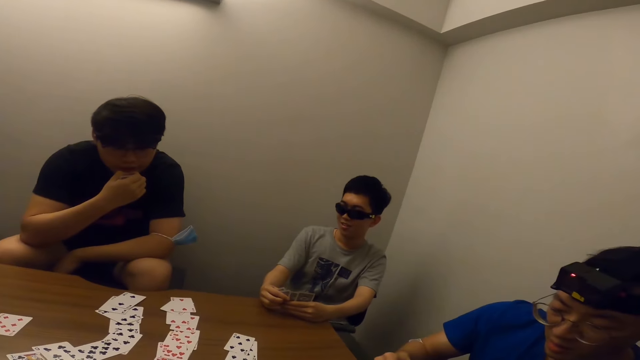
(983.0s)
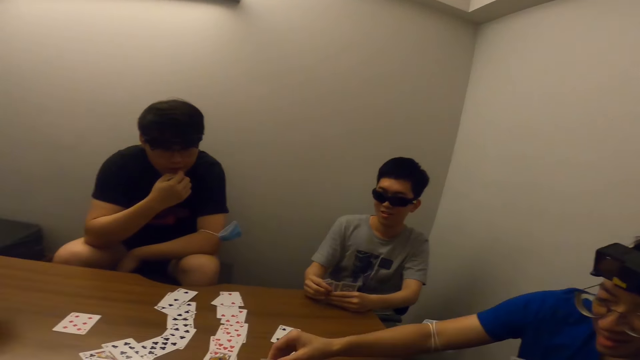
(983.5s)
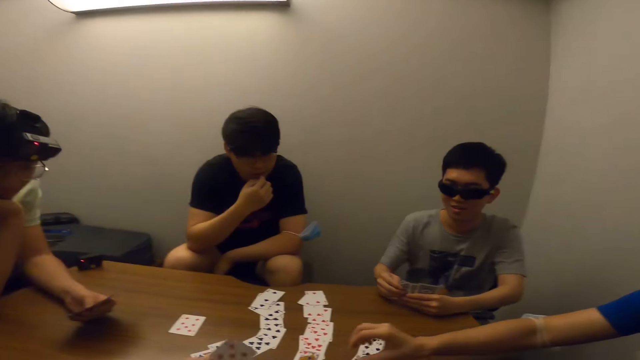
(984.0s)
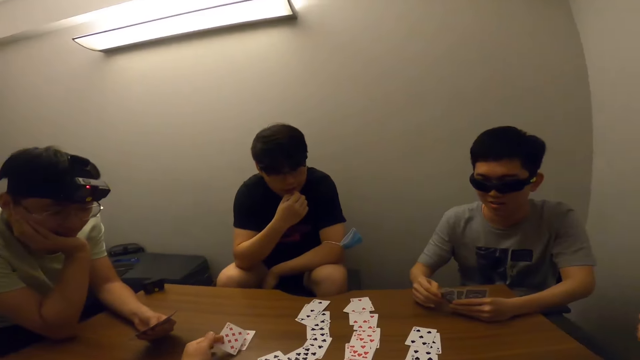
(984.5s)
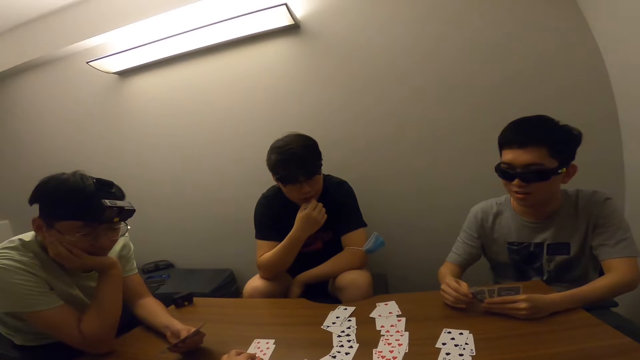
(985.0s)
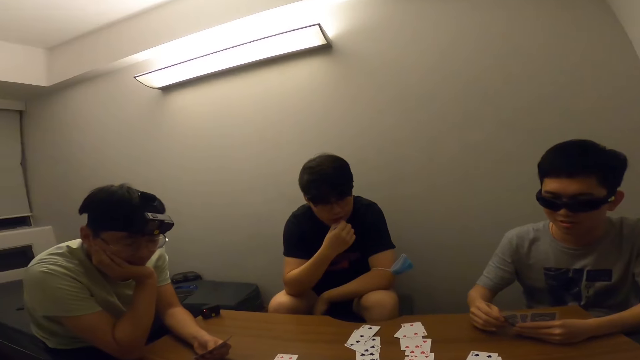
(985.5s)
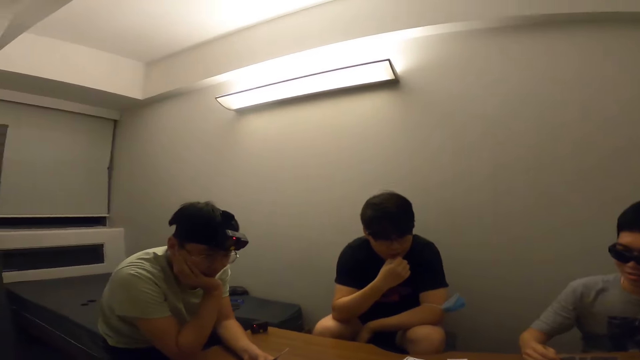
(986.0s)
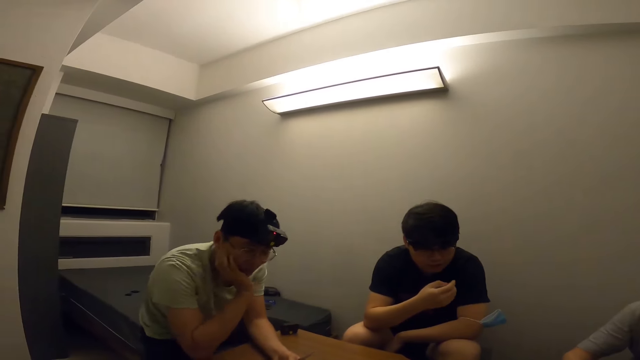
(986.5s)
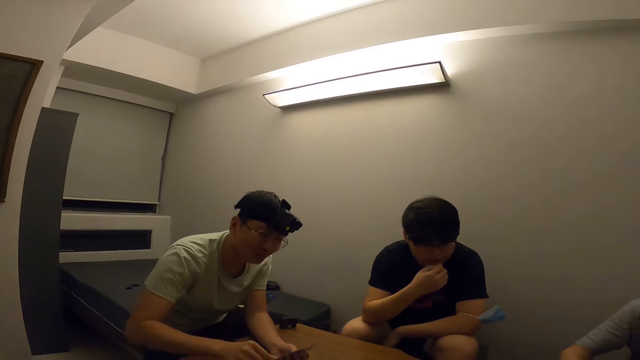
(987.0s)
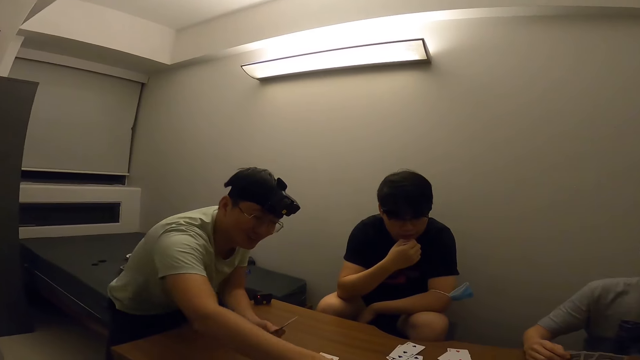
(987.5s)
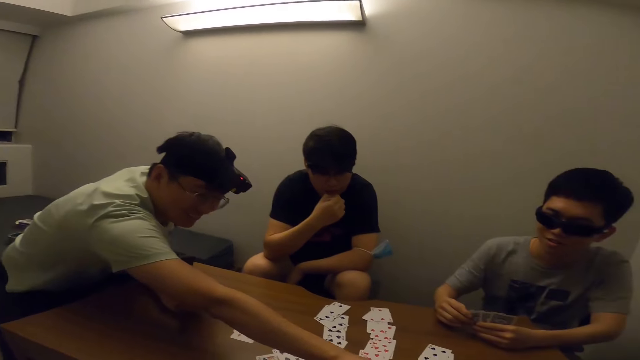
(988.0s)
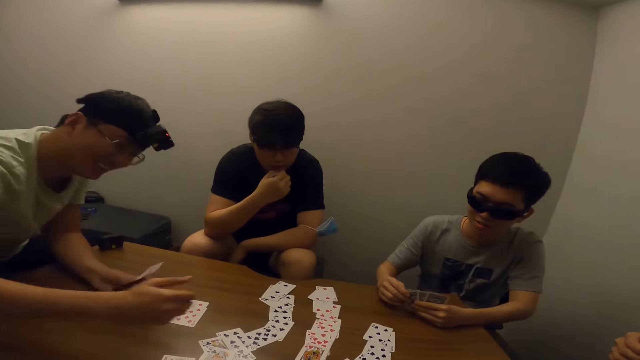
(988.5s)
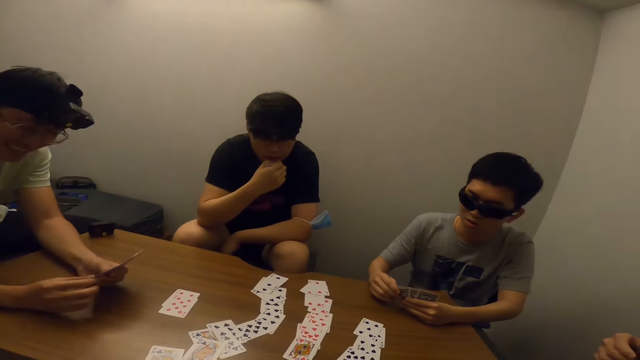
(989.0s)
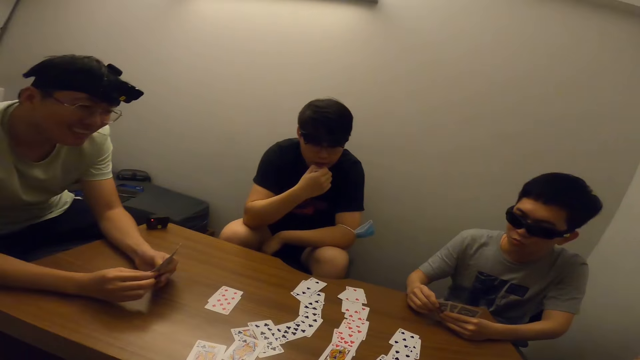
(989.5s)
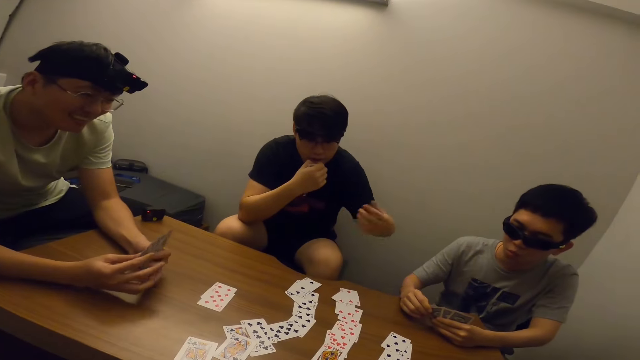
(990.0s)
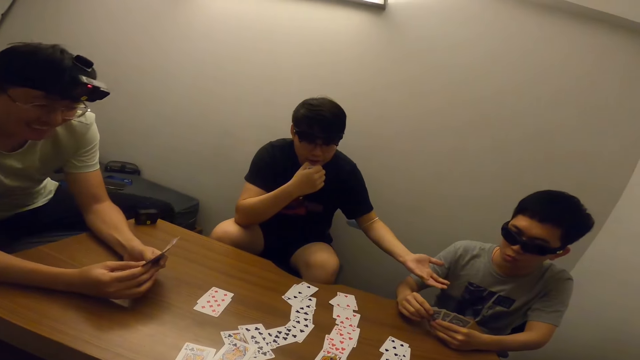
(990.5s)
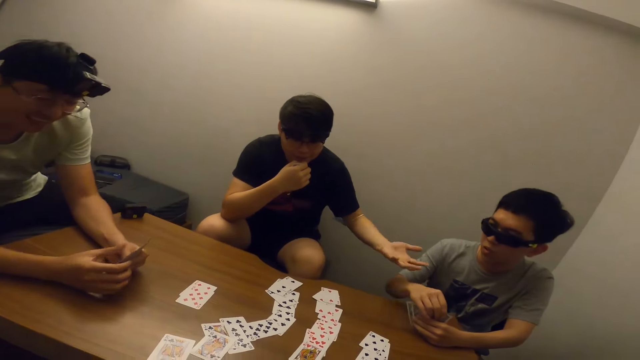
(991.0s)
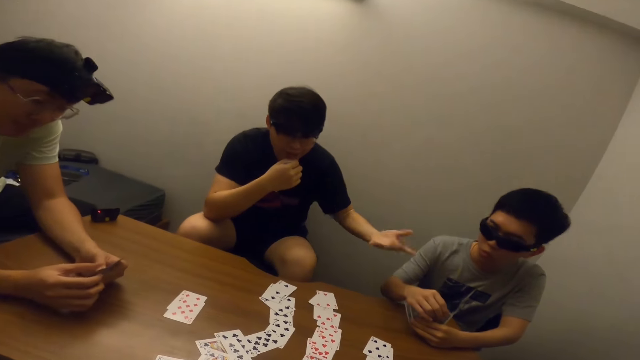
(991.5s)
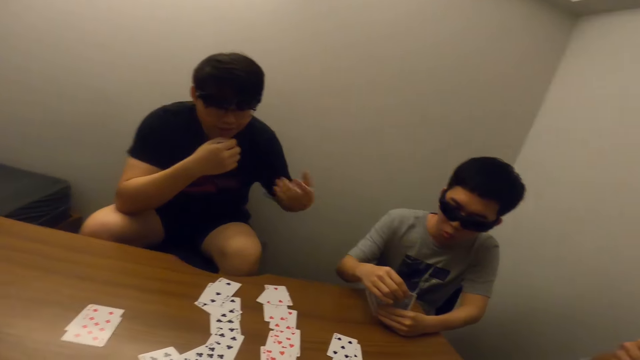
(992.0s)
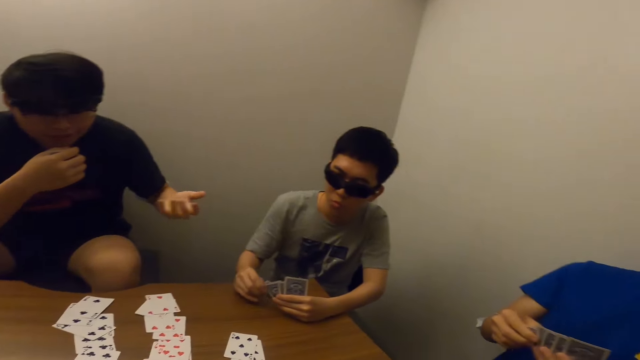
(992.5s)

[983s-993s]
A man places the card in his right hand on the table. A person draws a card. Another man stretches his right hand forward. Another person draws a card. A third man gesticulates with his left hand and interacts with a fourth man. Someone stretches the hand towards the first person.

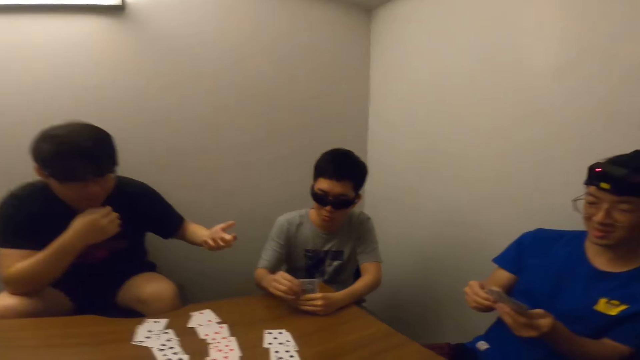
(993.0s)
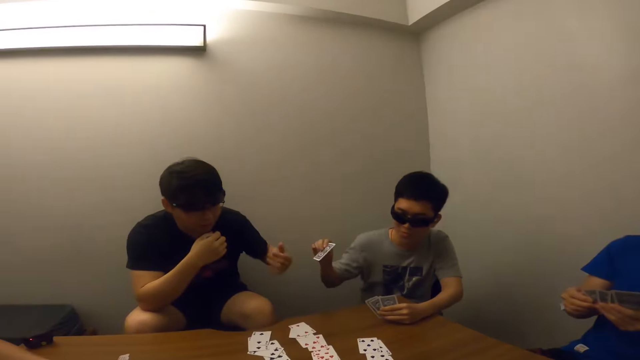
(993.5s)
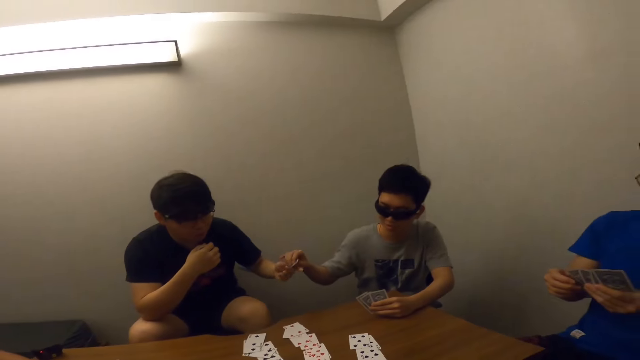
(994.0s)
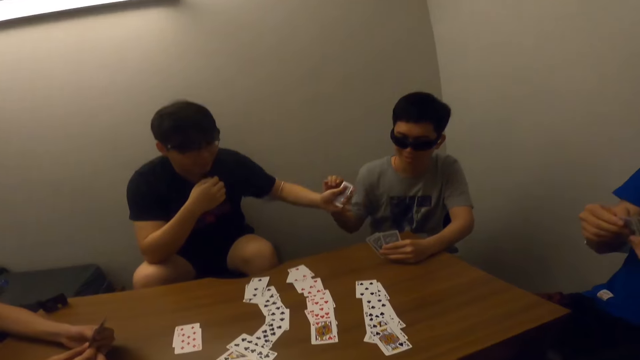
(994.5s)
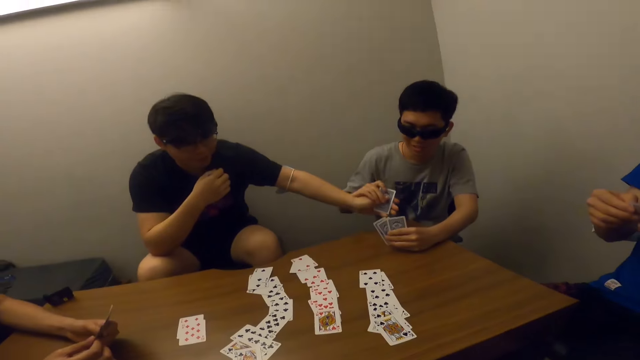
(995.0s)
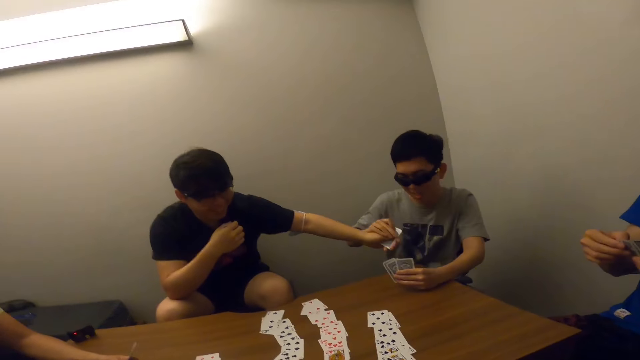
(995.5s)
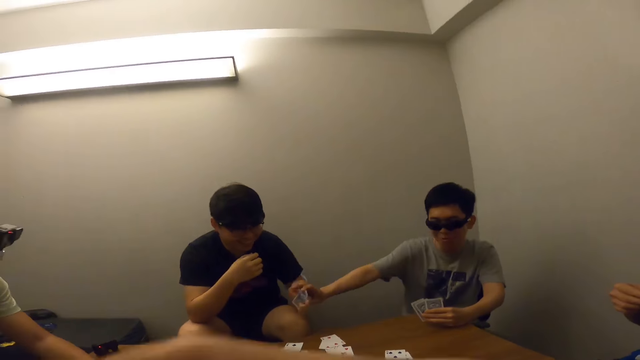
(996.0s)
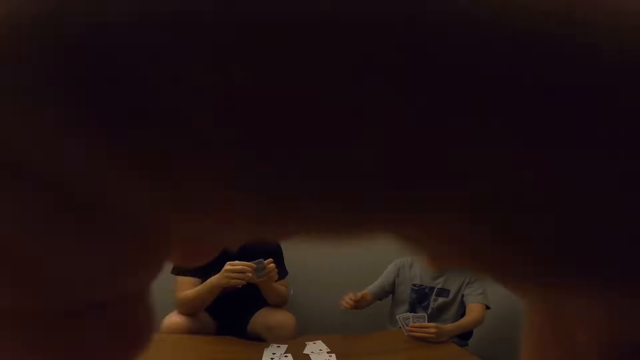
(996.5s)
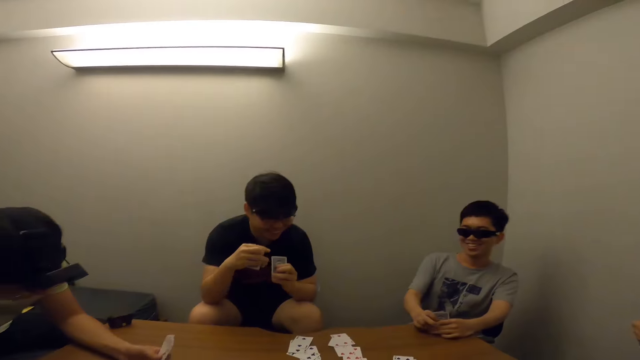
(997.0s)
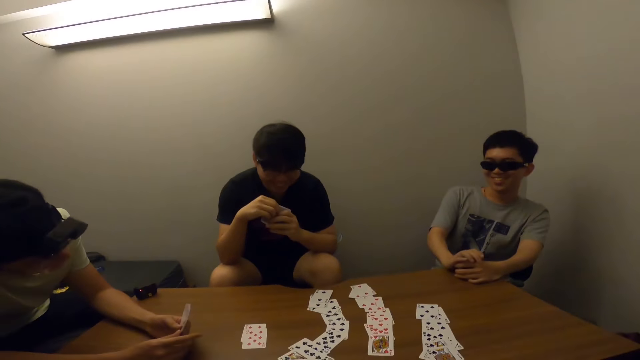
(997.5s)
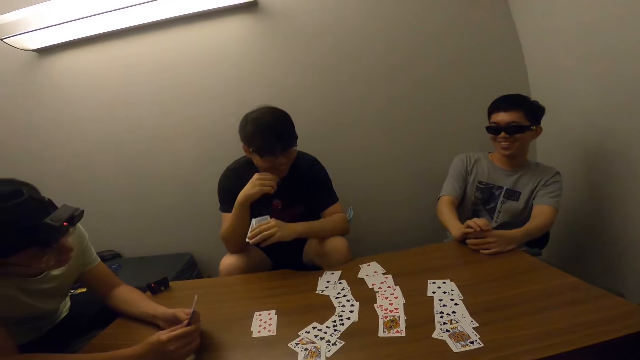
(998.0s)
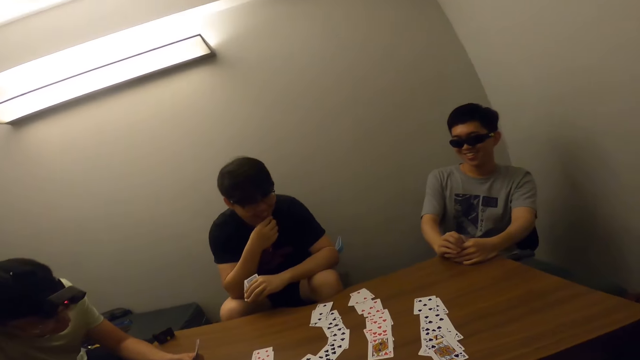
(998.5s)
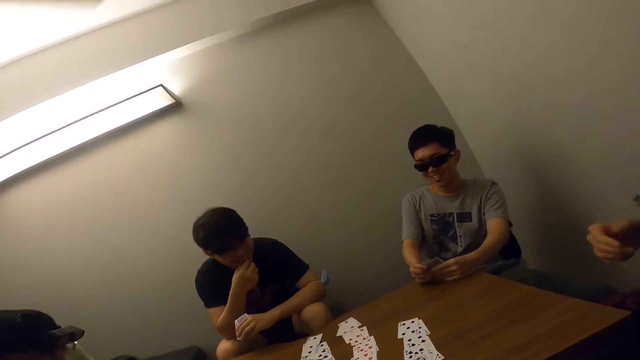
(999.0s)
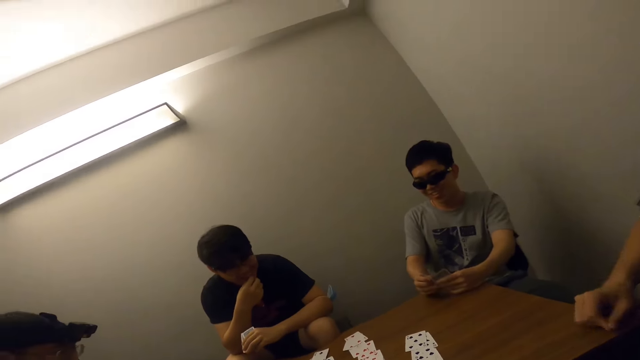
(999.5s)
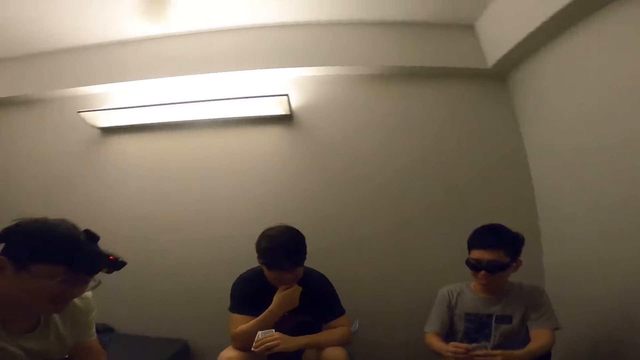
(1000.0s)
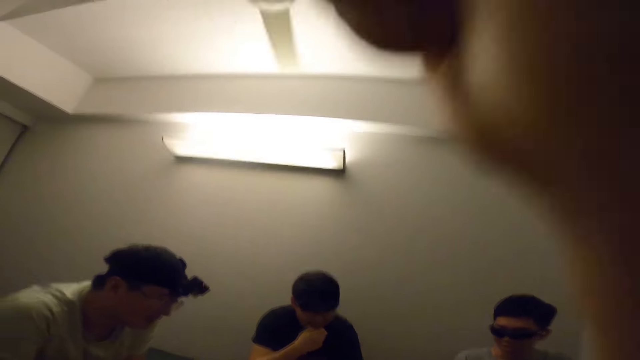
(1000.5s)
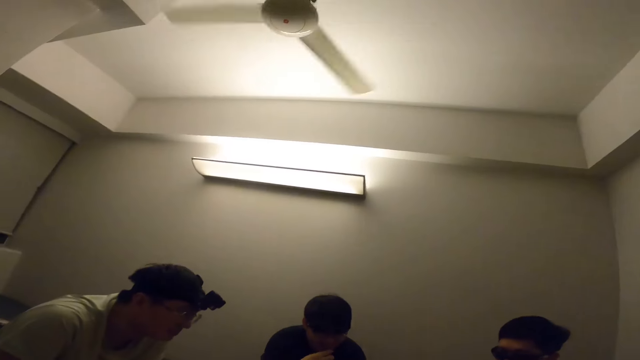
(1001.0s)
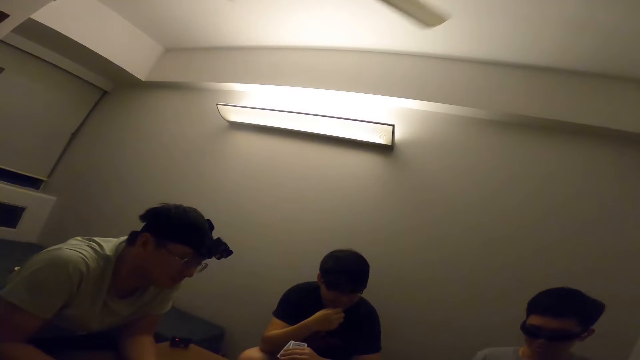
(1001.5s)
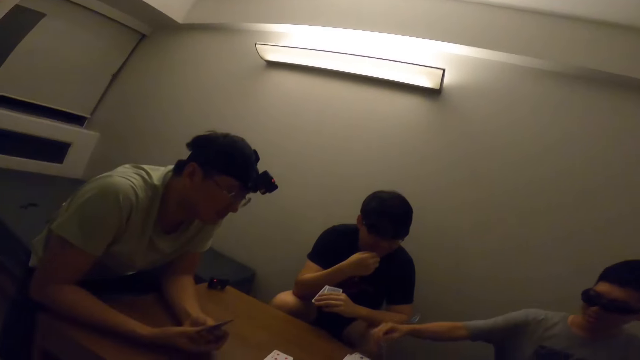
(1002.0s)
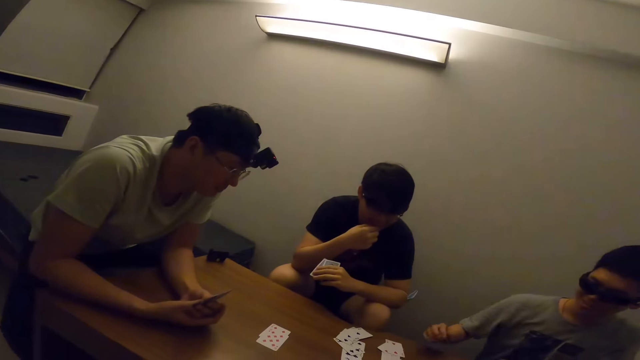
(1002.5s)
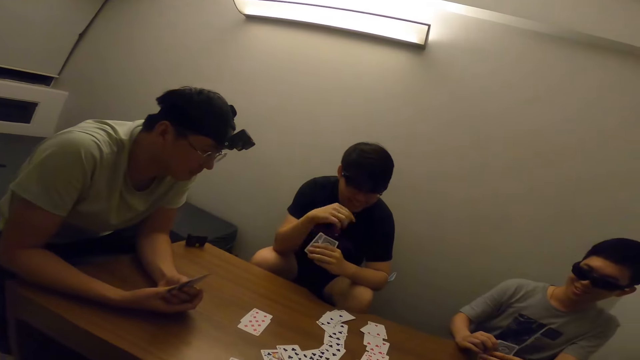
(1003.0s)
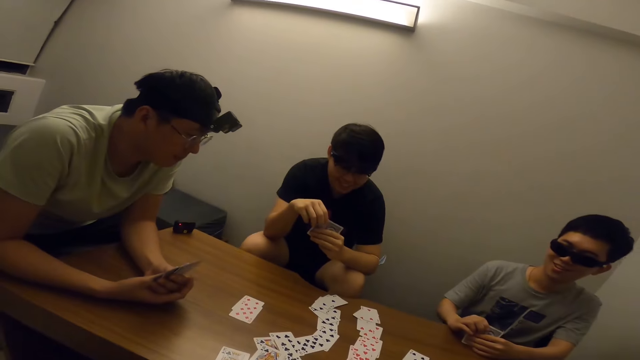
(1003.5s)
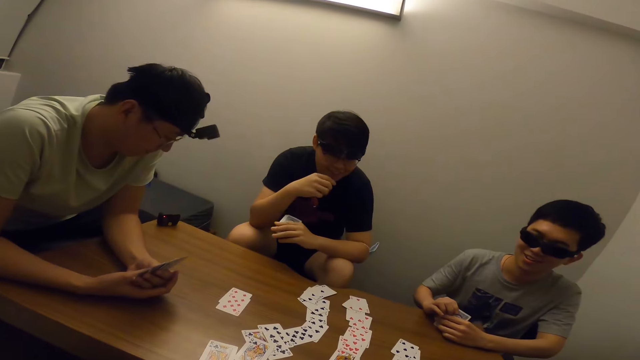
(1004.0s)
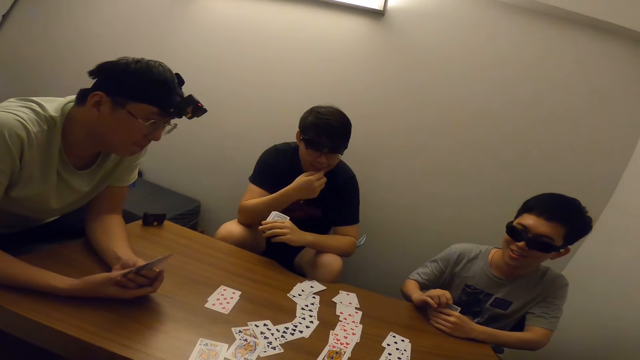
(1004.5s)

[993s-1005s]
A man places the card in another man's hand with his right hand. Someone refuses the card. The camera wearer touches his face. The other man touches his mouth with his right hand. A person draws a card. The first man places the card on the table with his right hand.
